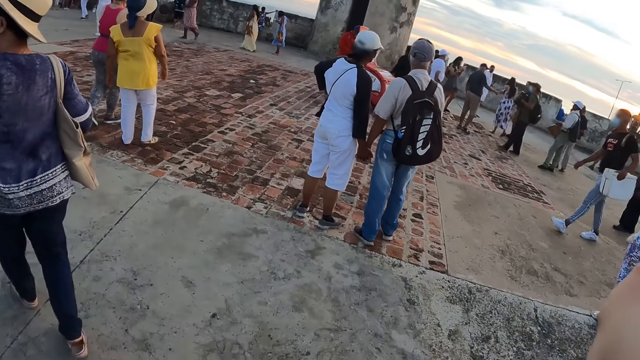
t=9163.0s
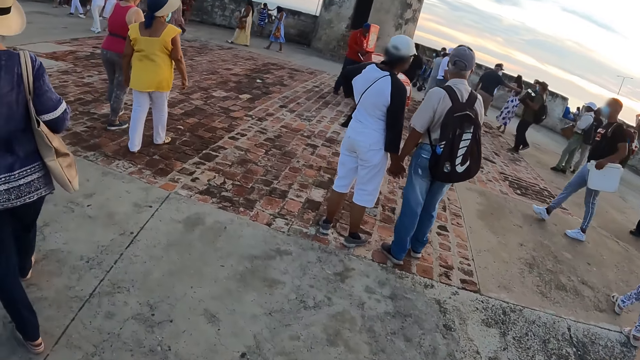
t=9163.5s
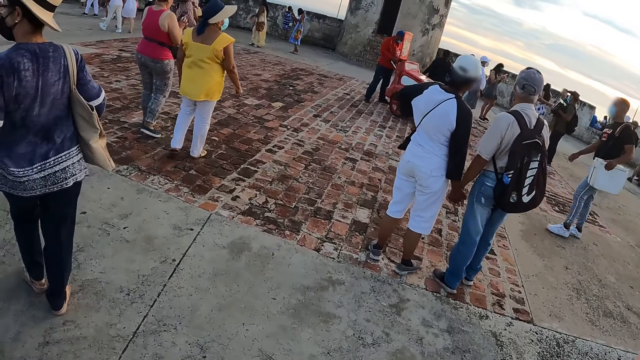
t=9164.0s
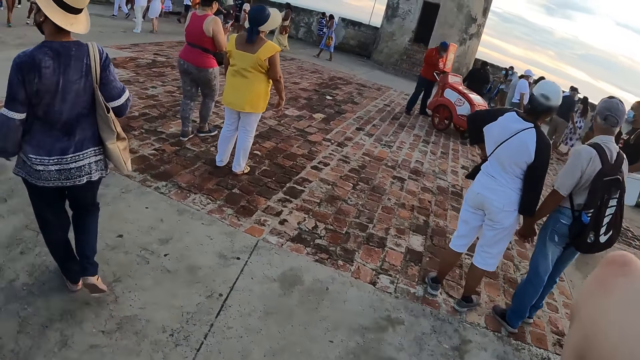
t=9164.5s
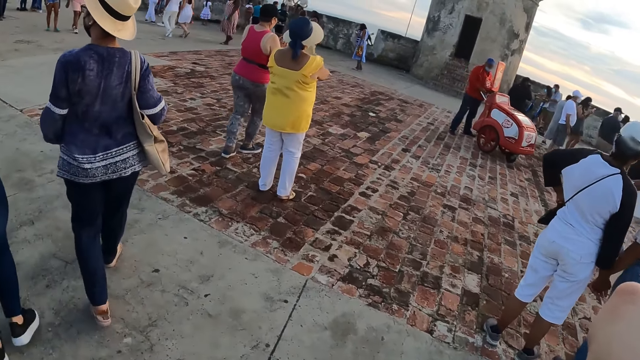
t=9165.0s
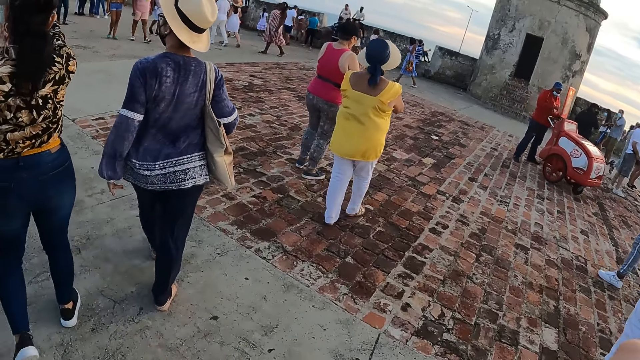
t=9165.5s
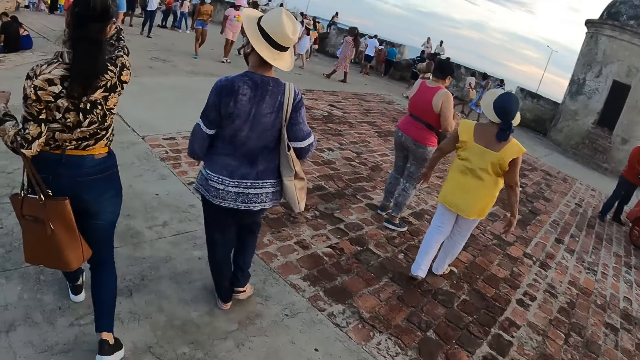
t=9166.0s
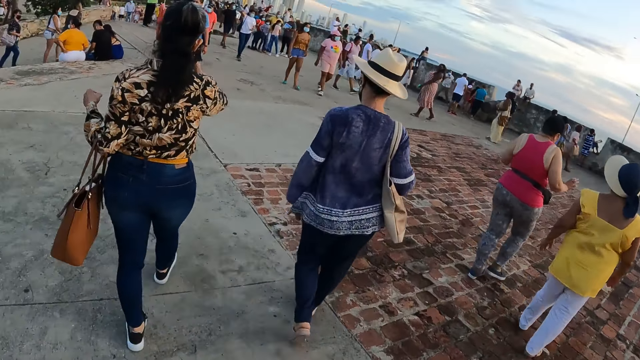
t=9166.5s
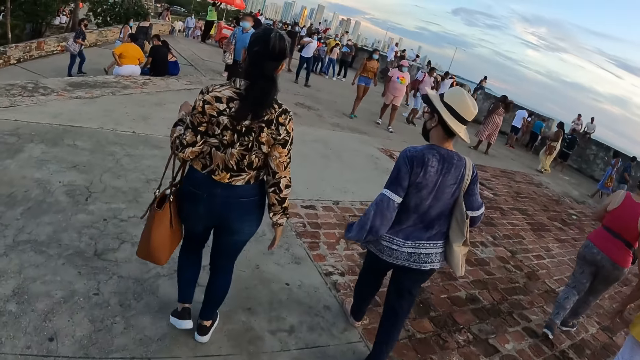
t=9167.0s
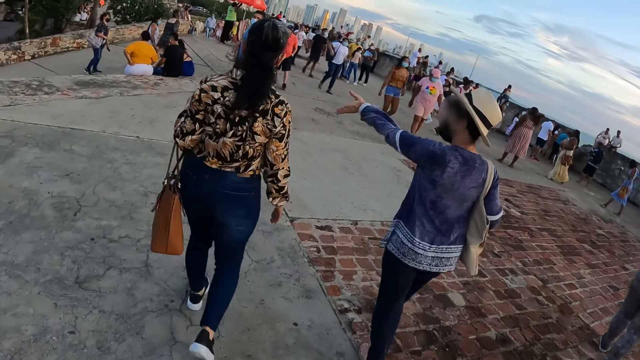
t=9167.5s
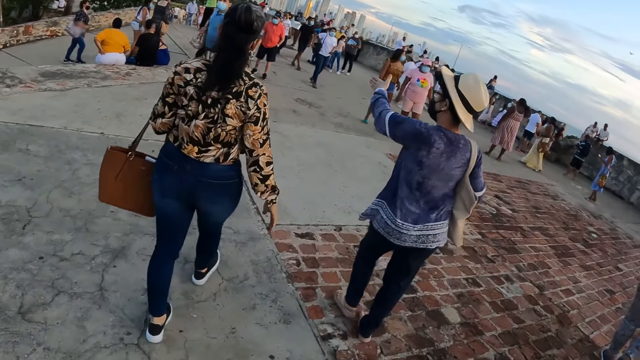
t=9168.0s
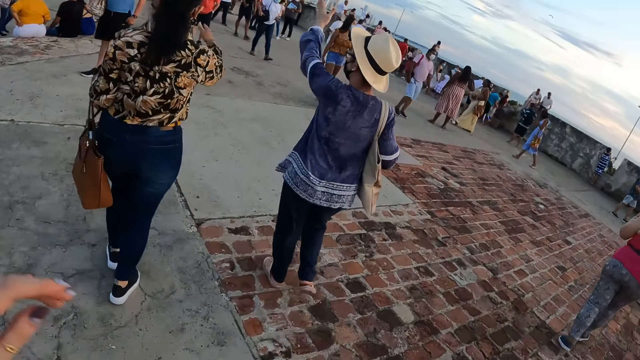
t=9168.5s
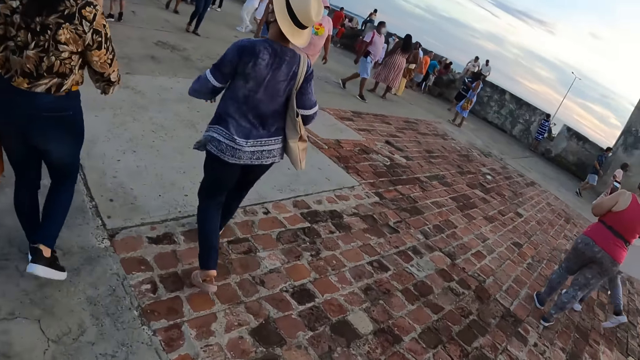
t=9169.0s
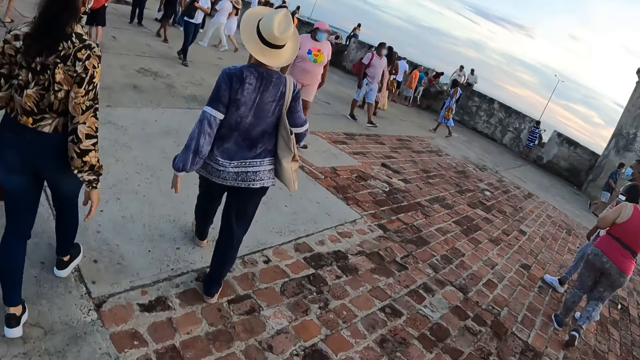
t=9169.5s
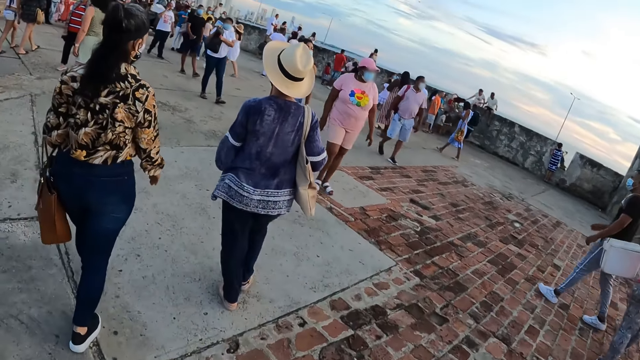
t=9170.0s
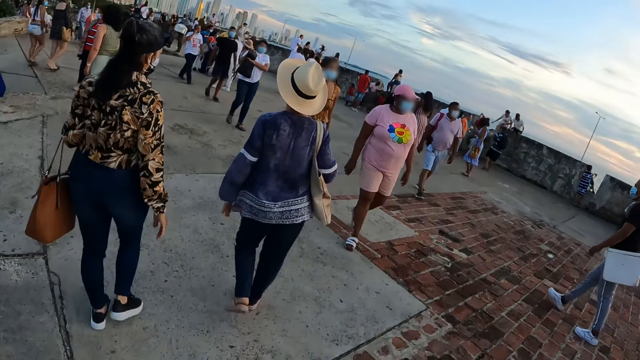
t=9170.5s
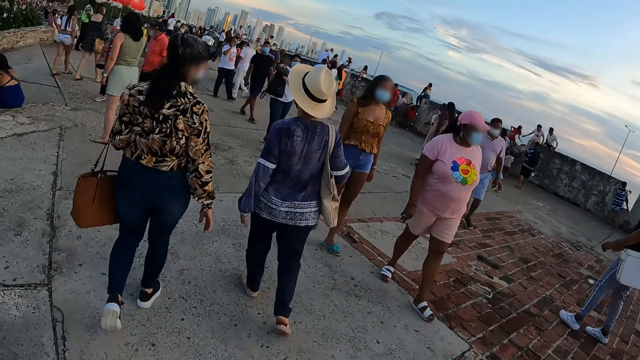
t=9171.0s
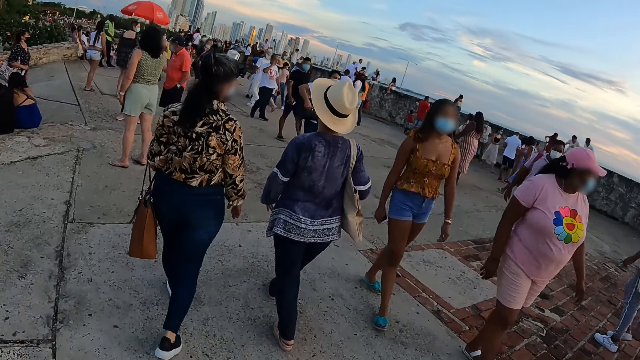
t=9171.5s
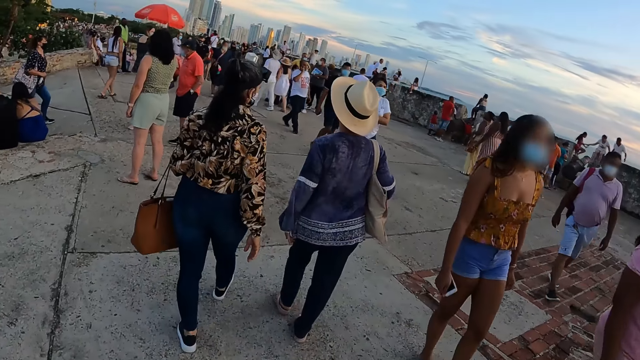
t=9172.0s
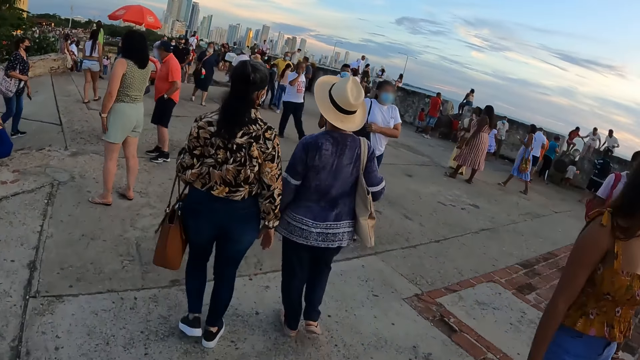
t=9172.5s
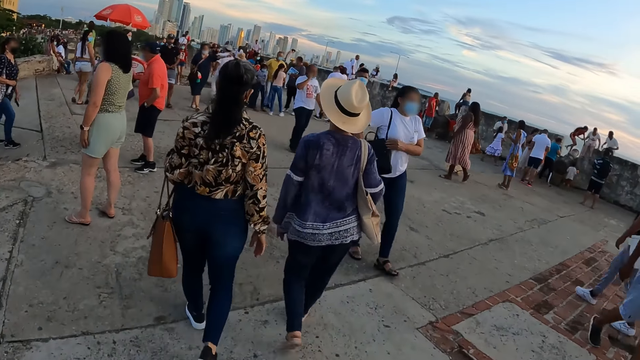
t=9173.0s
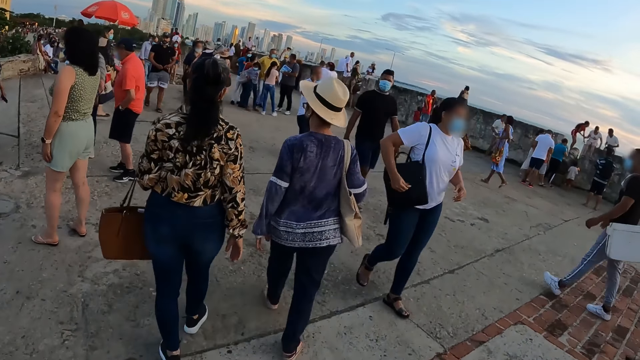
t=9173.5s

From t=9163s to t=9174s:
A woman walks along another woman. The first woman raises the left hand. The first woman walks along the other woman.

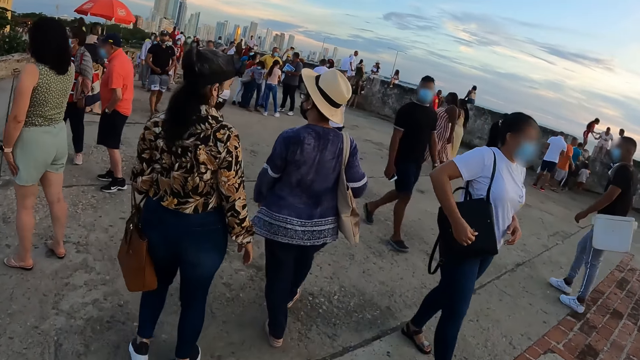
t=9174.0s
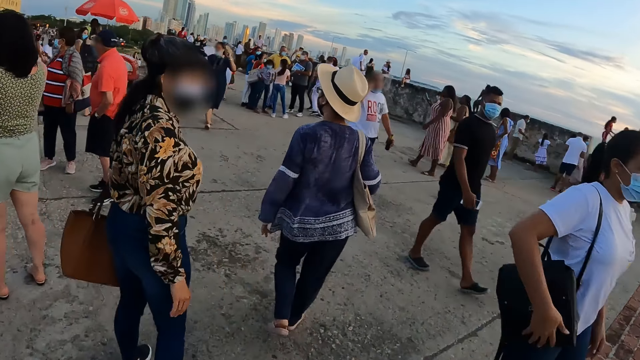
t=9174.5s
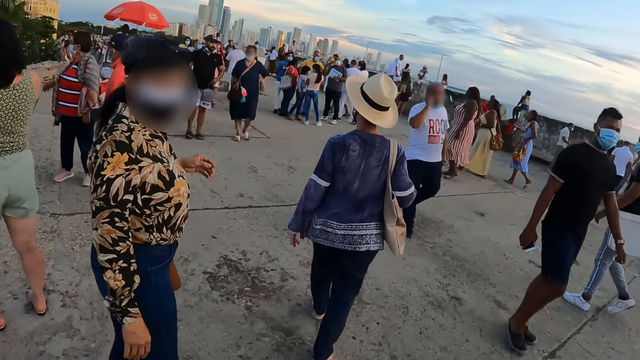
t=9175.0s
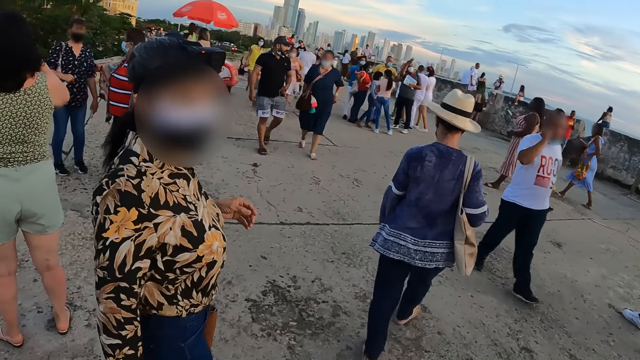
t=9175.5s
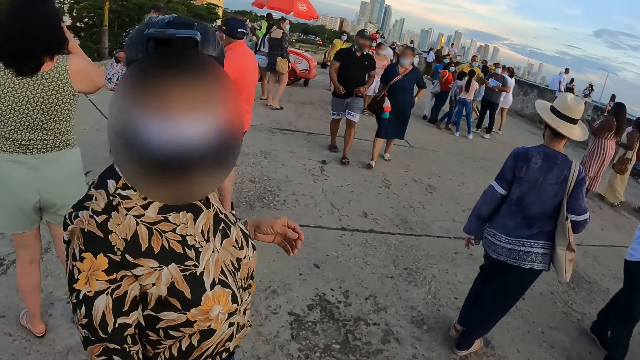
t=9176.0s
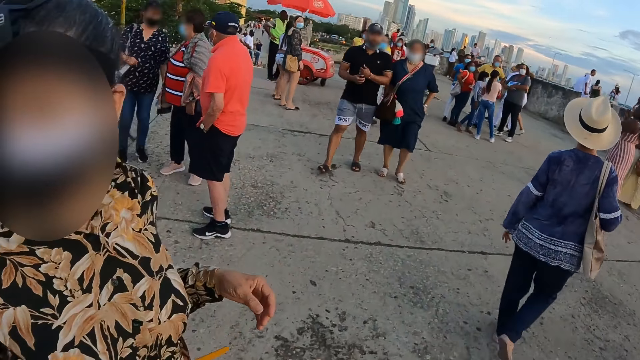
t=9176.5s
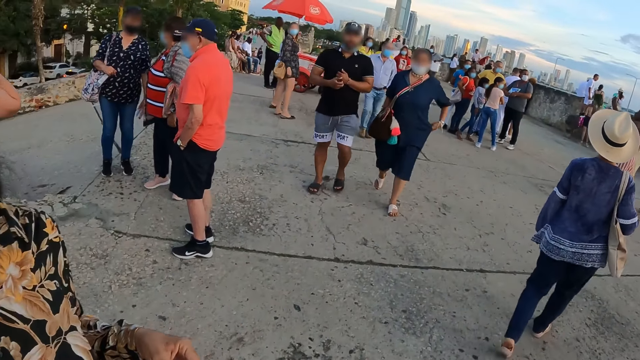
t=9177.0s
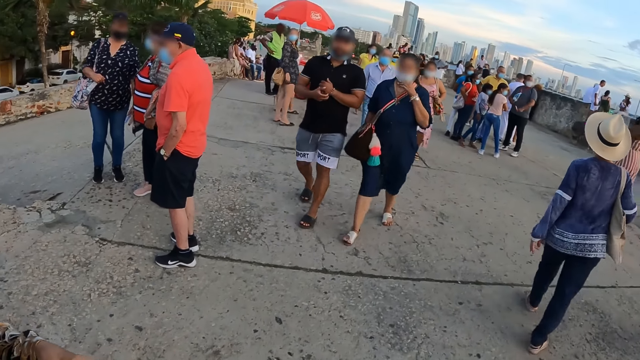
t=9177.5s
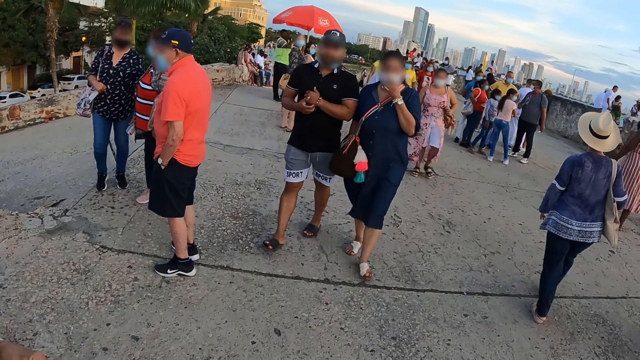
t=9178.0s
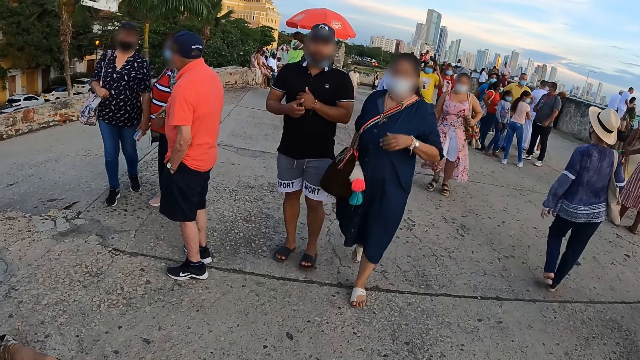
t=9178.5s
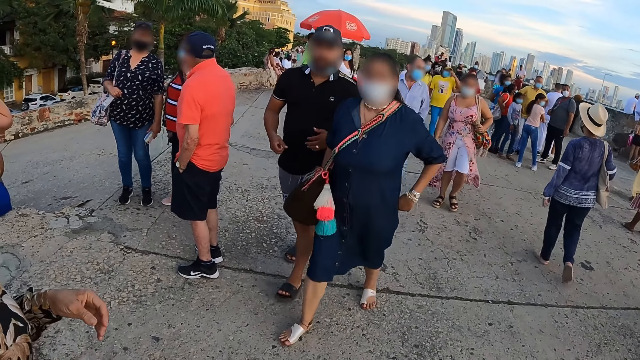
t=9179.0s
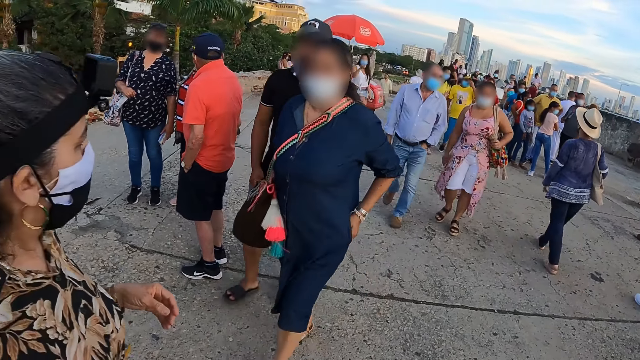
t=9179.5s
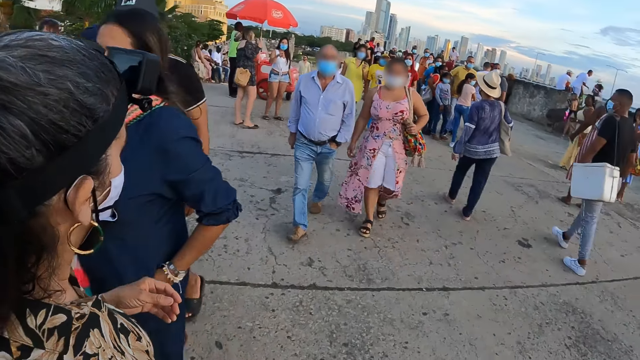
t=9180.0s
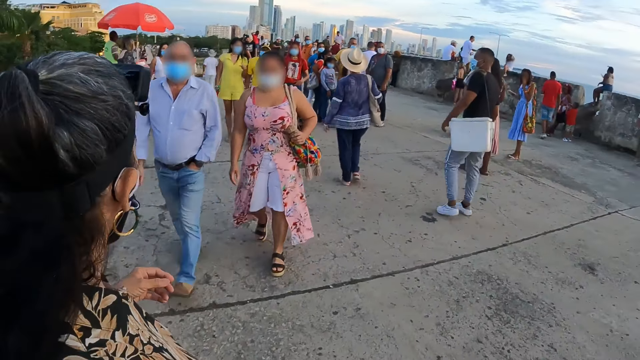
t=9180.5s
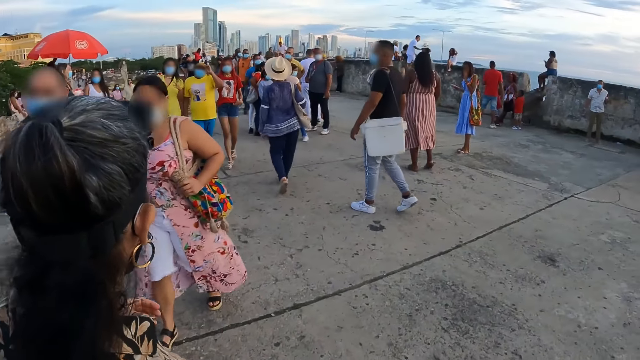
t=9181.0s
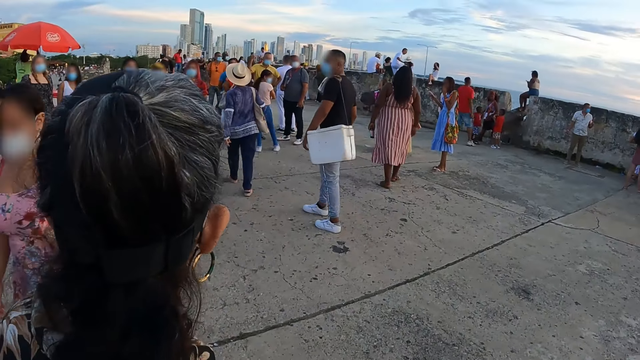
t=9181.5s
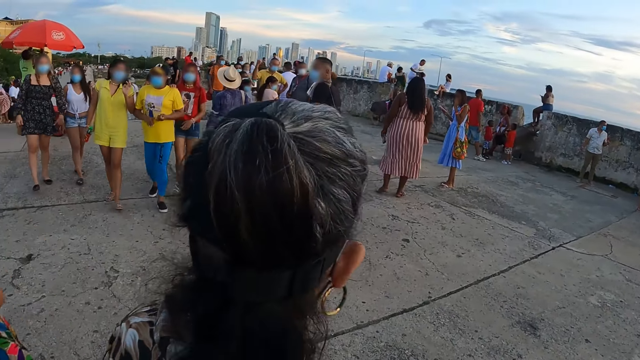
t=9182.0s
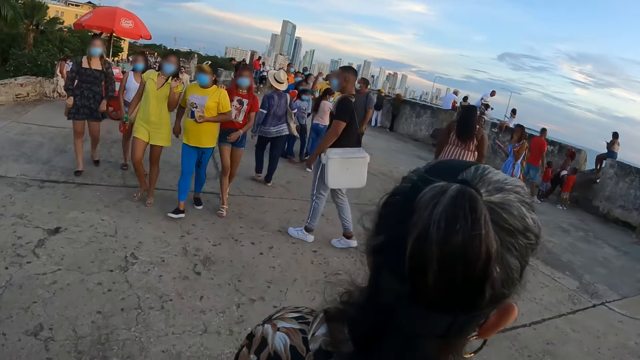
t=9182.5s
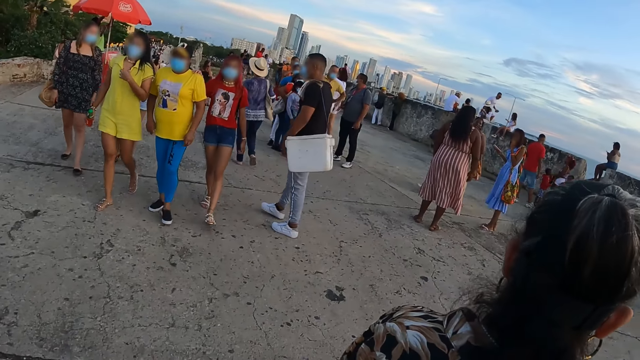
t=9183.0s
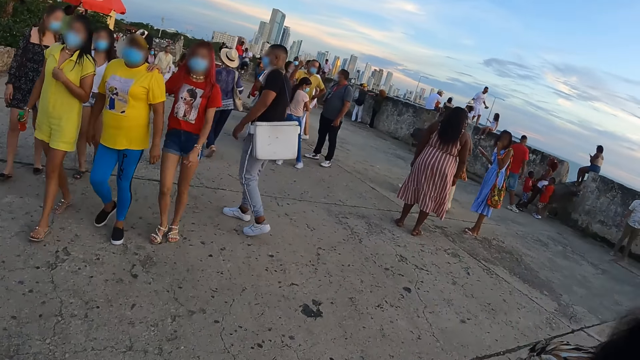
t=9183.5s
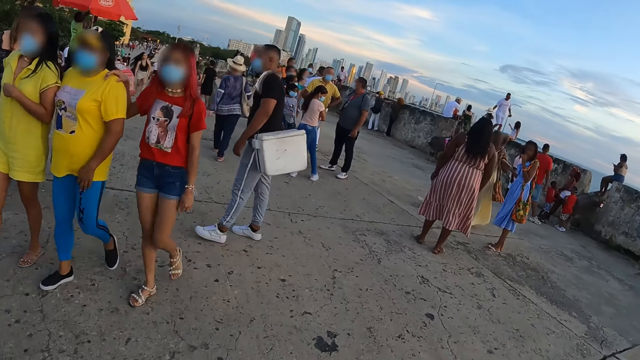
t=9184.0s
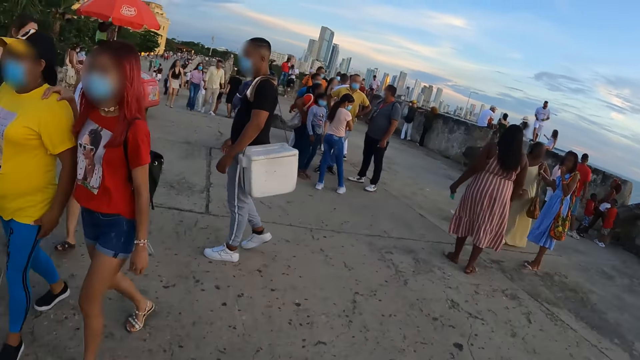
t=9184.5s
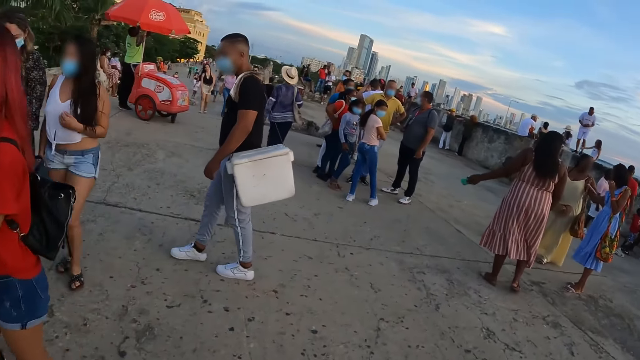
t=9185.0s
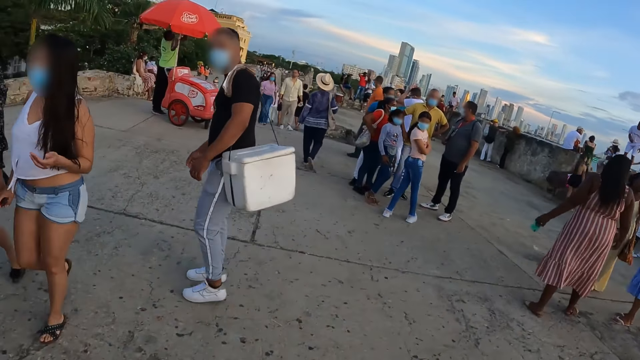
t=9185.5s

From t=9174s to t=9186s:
A woman turns back. The camera wearer interacts with a lady. Another woman walks along. The first woman walks along.
